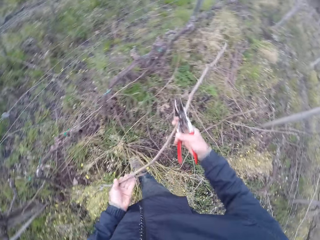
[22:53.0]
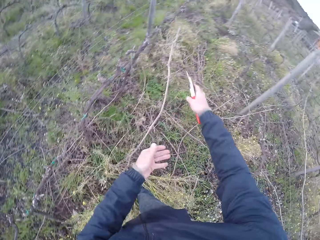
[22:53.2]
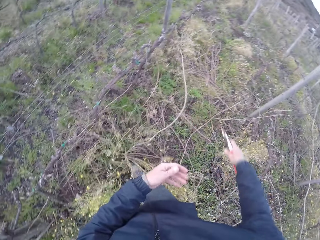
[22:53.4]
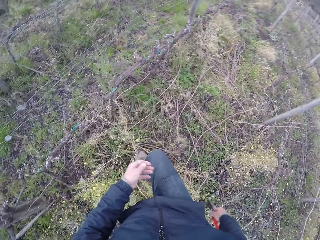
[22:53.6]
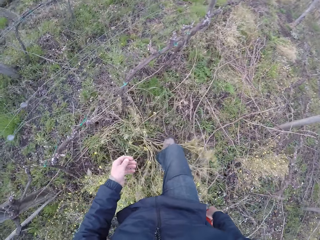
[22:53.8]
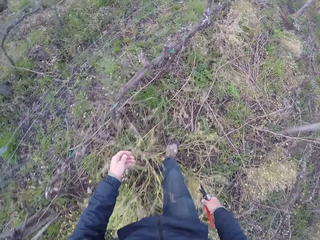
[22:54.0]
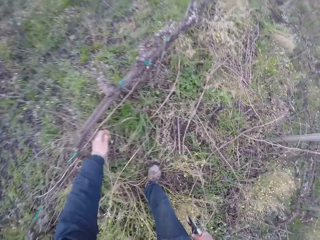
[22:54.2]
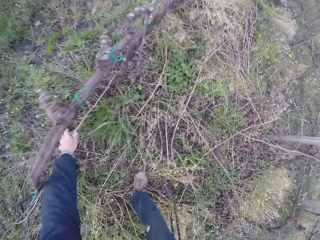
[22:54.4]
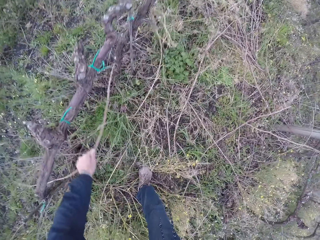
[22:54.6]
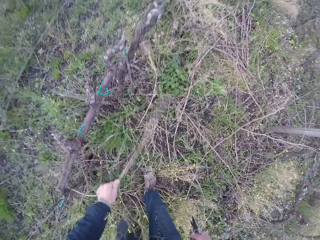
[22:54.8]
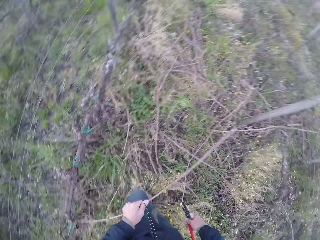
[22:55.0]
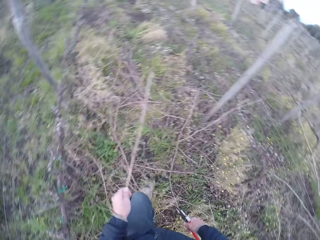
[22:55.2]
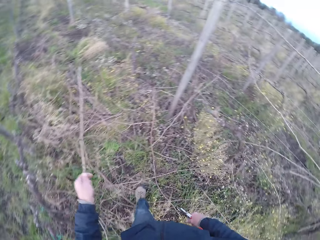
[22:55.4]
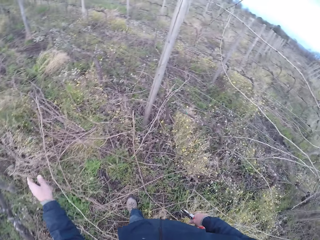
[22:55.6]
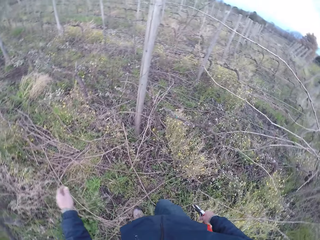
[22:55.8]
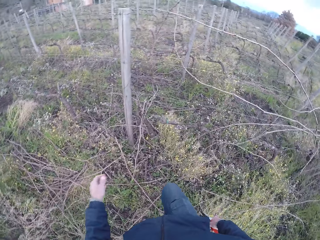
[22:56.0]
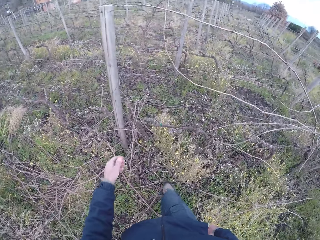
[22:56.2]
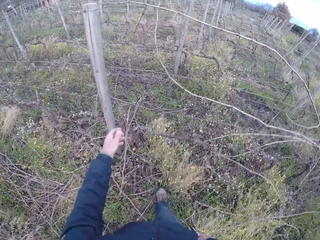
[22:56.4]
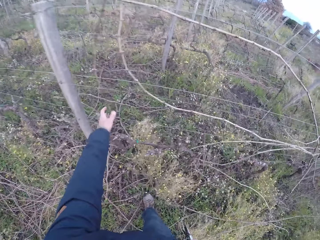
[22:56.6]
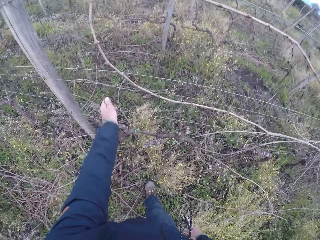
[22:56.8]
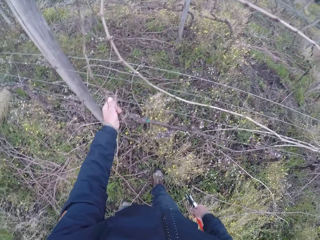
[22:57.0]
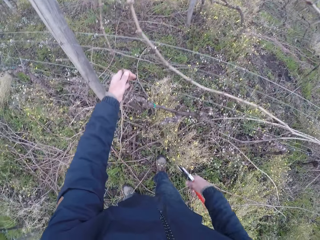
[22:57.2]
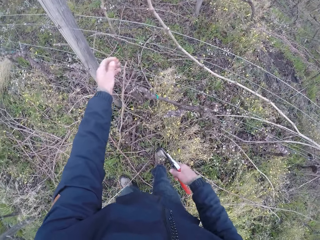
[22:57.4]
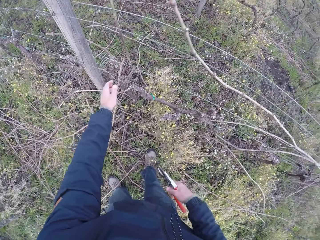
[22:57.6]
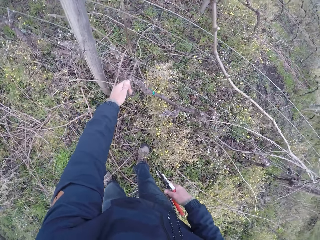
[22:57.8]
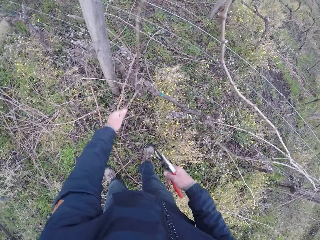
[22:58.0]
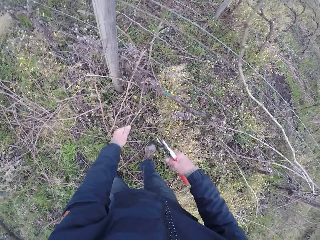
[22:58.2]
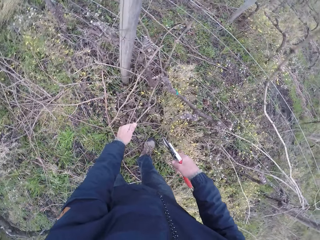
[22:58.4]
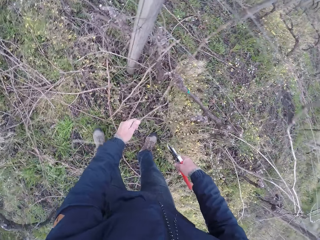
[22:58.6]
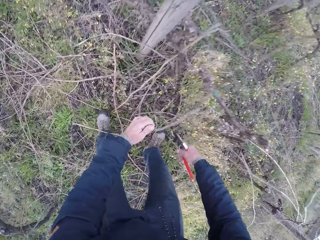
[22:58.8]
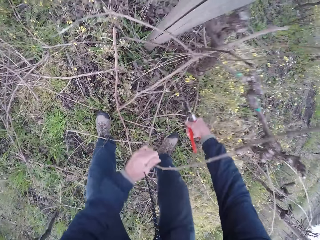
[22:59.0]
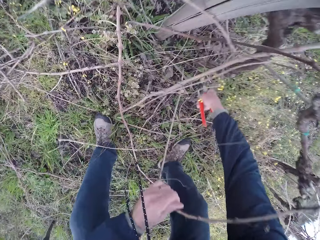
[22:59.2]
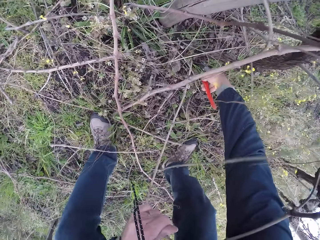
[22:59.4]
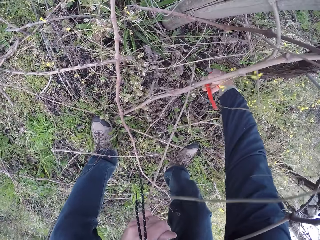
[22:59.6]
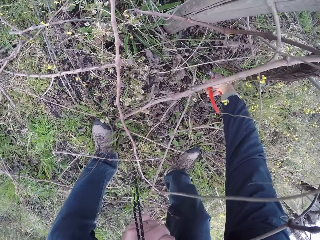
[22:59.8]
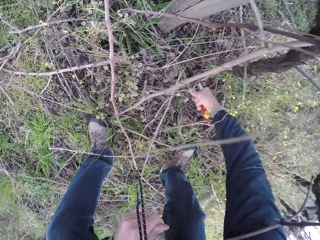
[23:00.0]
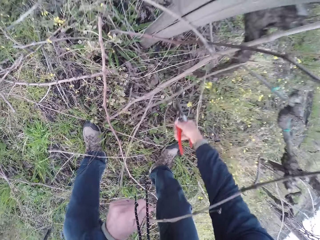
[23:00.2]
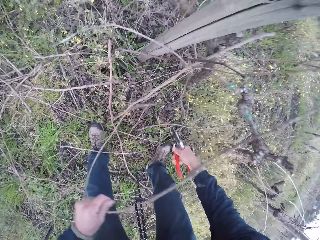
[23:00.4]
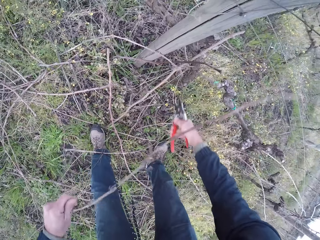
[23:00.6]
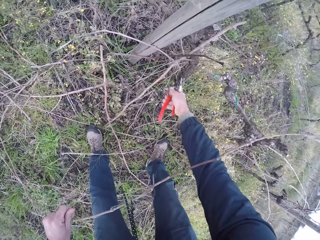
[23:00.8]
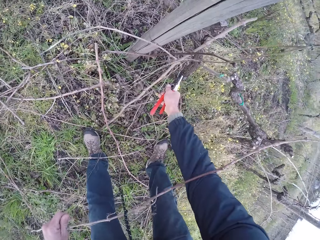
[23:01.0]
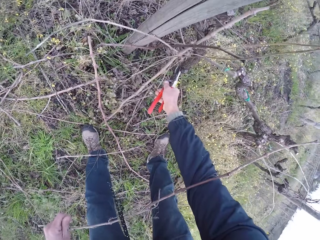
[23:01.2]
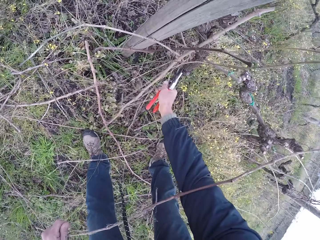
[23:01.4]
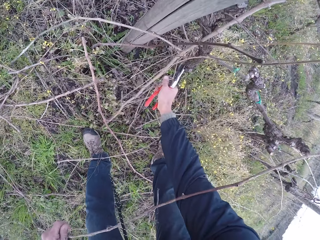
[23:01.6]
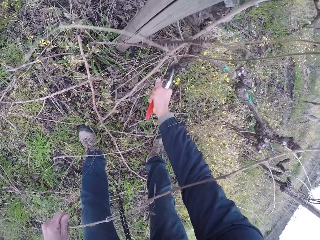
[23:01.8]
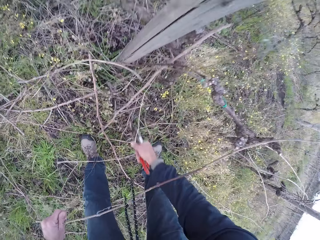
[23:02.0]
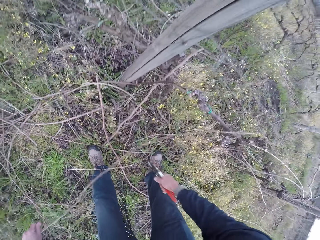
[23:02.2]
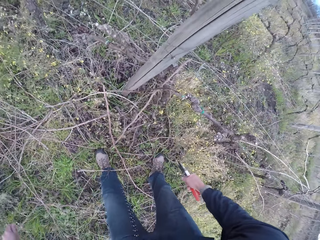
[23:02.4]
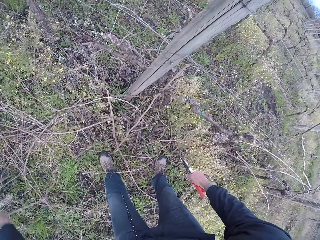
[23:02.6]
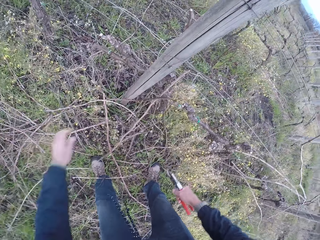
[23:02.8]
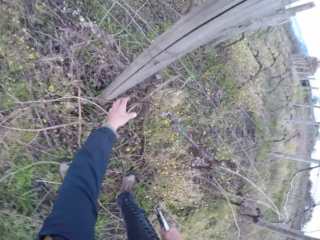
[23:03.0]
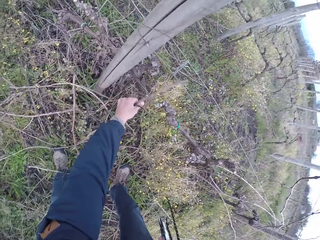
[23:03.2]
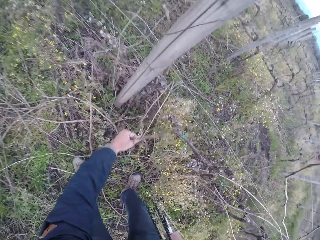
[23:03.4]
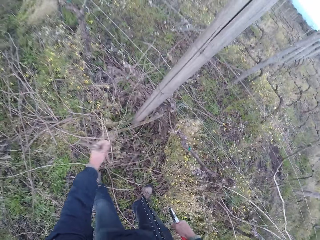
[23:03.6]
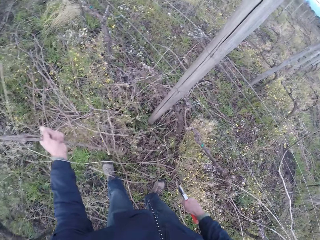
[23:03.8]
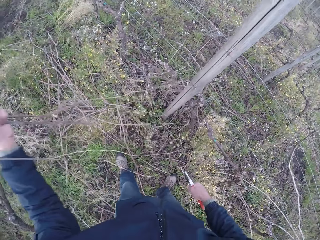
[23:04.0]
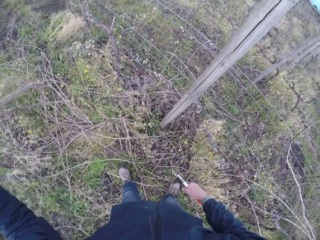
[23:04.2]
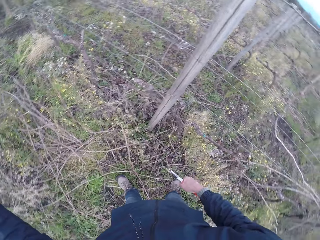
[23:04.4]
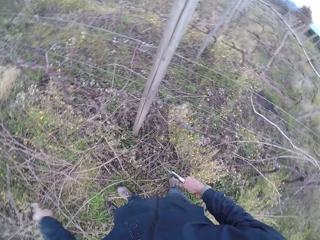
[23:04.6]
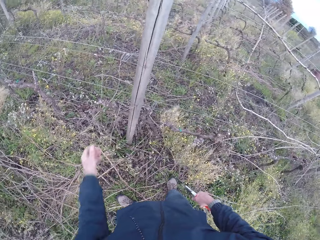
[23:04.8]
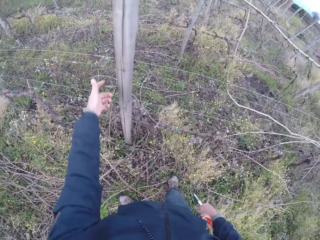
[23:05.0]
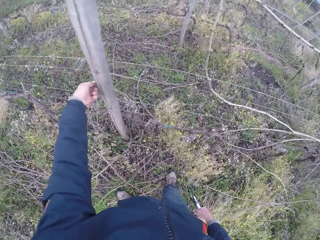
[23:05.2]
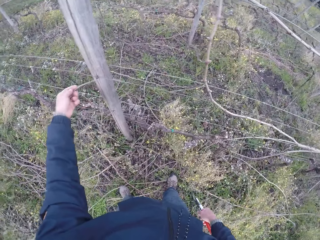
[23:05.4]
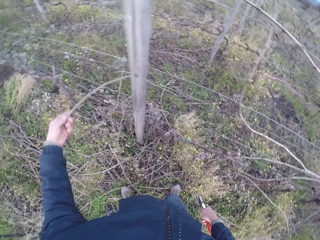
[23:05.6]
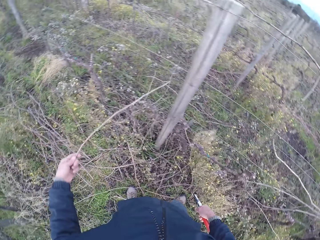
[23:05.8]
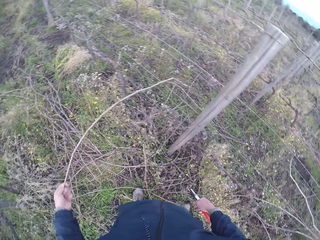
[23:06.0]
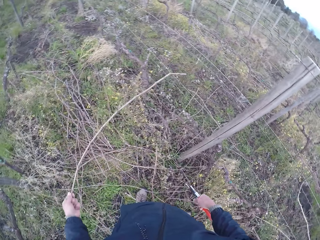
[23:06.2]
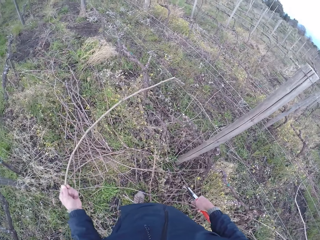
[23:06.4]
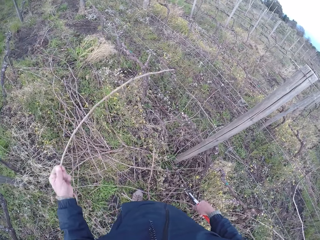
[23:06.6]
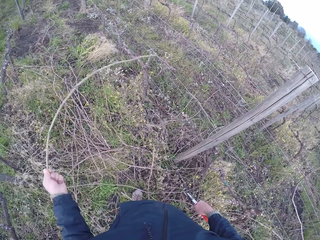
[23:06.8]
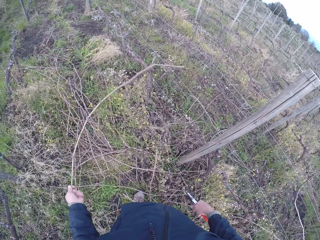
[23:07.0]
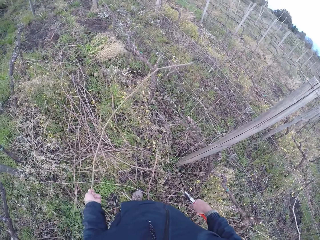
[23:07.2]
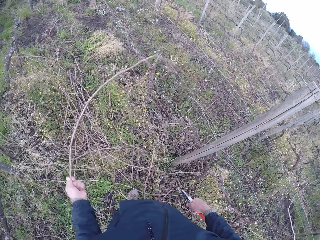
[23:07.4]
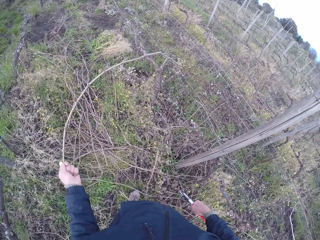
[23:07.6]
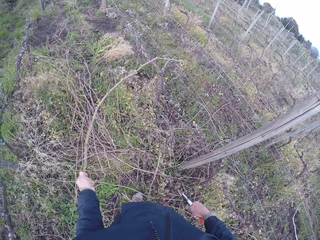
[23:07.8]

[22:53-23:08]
The camera wearer drops the twig in his left hand on the ground. He pulls a stick from the fence, throws the stick on the ground. He pulls a twig from the barbed fence. He cuts the twig with the pair of pliers in his right hand. He drops the twig in his left hand on the ground. He removes twigs from the barbed fence with his left hand. He throws the stick on the ground. He pulls a stick from the fence.

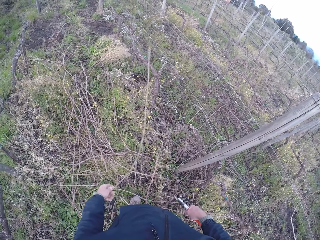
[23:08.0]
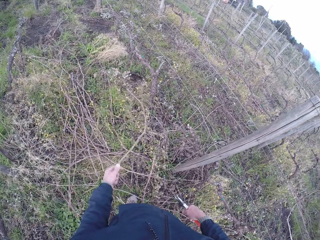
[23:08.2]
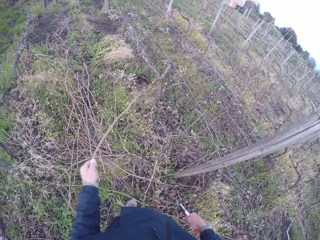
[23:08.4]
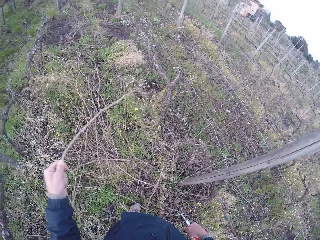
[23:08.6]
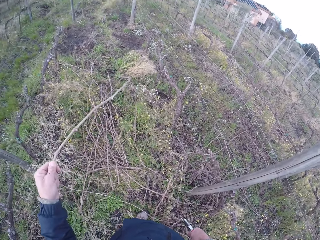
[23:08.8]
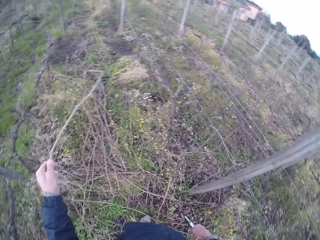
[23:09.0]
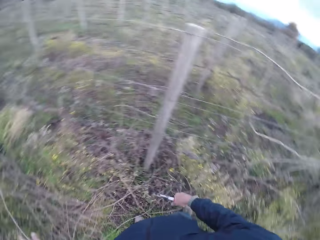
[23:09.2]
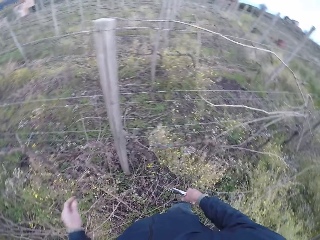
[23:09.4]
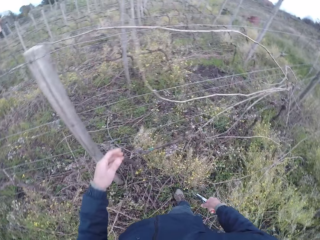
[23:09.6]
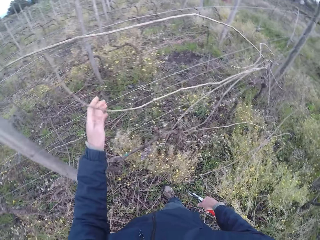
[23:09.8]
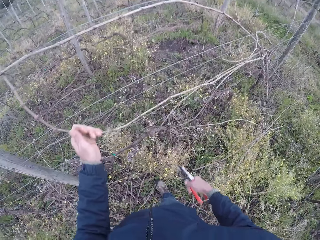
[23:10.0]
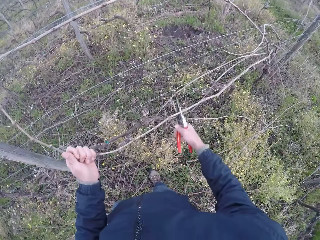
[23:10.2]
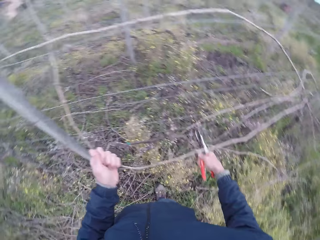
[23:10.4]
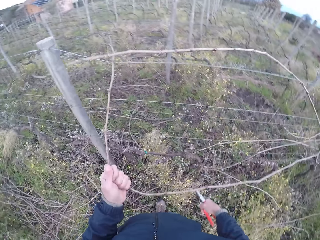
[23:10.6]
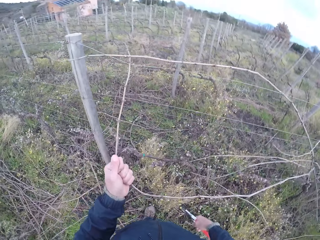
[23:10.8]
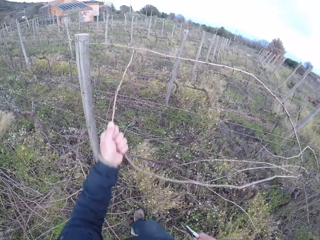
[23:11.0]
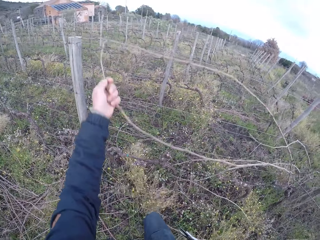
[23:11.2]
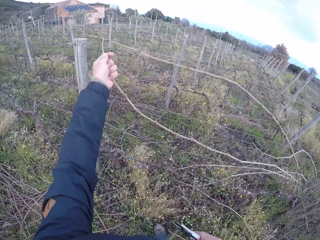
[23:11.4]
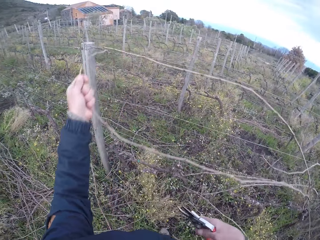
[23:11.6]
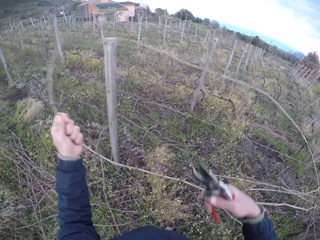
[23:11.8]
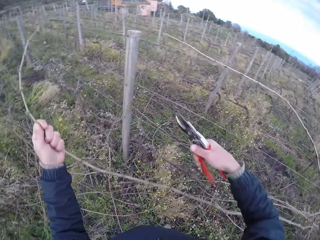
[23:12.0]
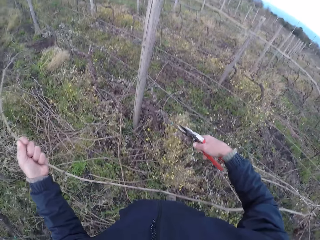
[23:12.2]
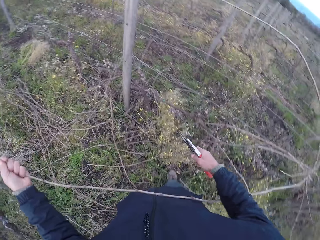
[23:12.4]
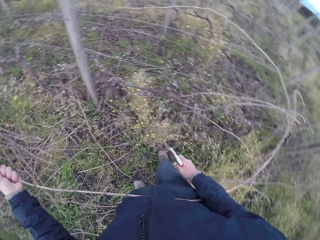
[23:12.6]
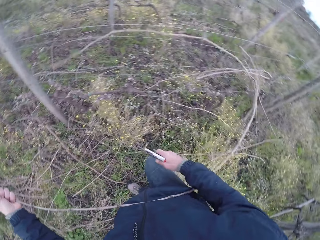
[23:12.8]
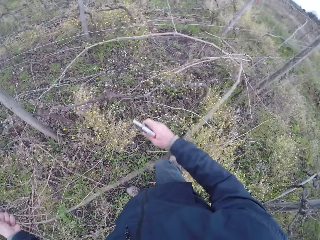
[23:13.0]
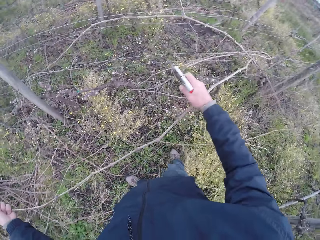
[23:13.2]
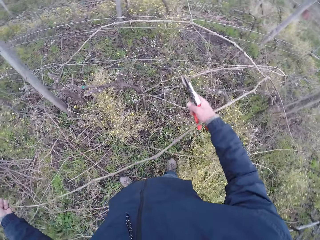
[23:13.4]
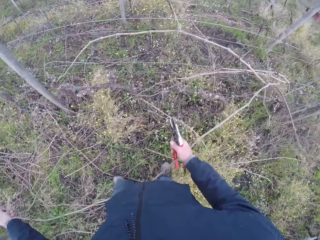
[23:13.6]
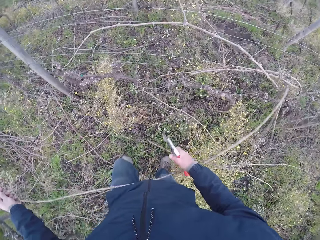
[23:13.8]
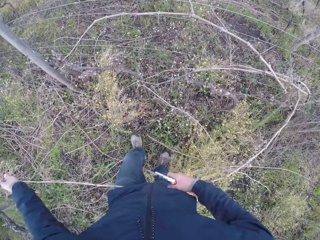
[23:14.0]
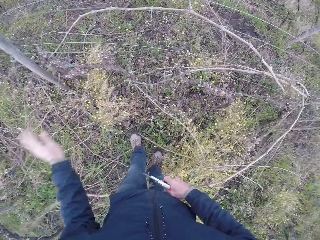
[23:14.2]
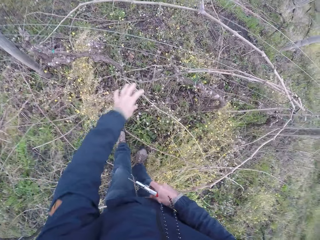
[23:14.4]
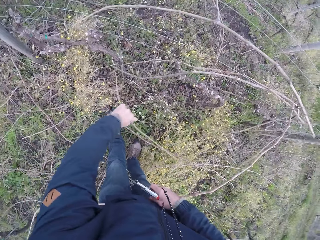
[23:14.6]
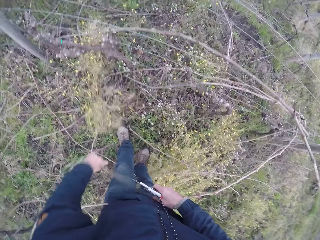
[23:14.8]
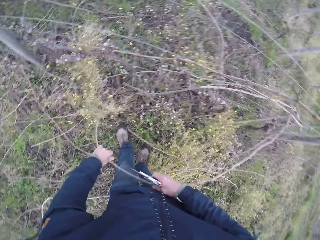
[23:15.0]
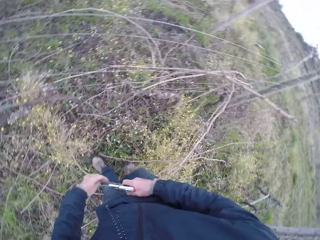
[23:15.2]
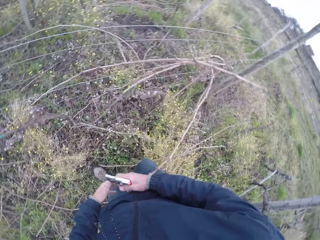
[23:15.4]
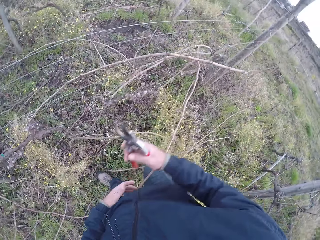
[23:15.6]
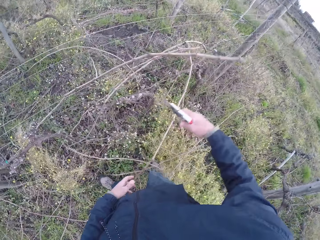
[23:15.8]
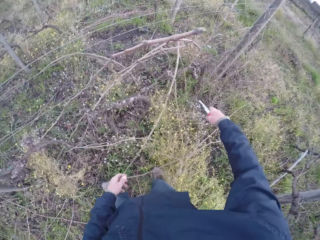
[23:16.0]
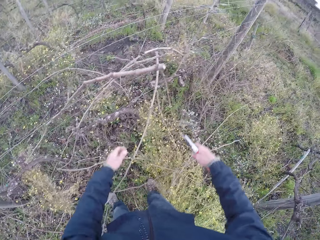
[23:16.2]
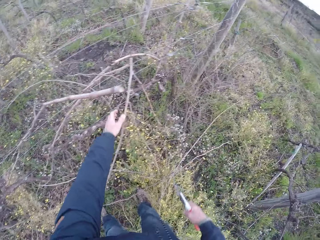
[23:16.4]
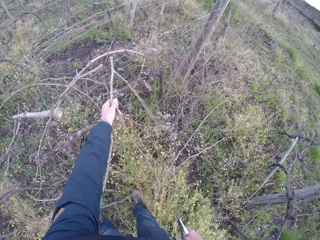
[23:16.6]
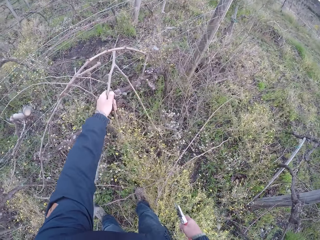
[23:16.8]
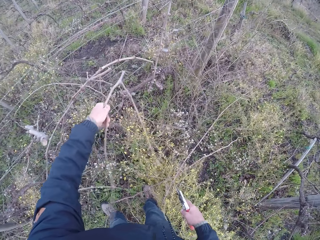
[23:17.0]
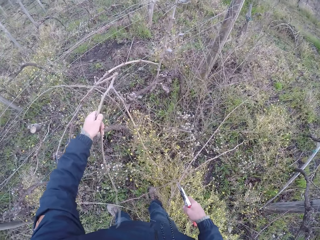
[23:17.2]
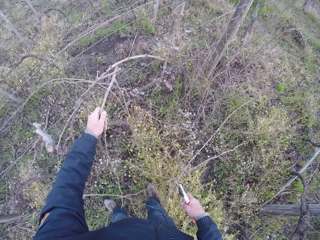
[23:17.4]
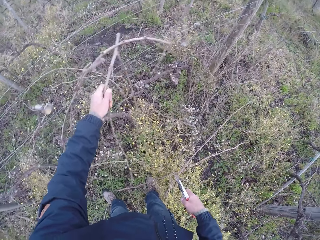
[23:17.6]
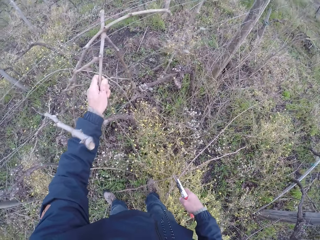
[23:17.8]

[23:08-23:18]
The camera wearer throws the stick on the ground. They pull a stick from the fence.
